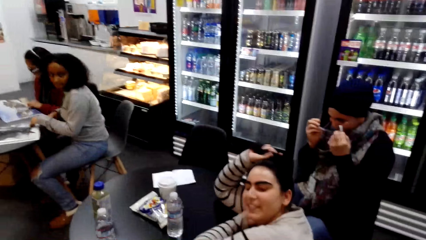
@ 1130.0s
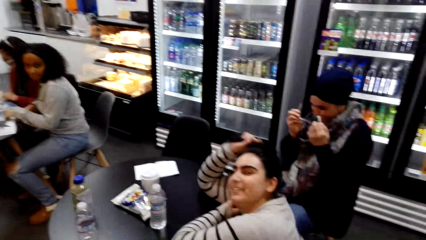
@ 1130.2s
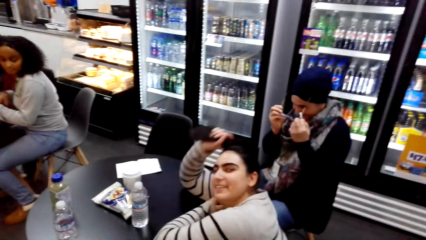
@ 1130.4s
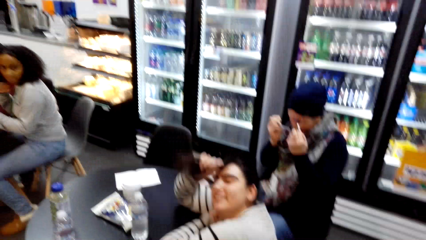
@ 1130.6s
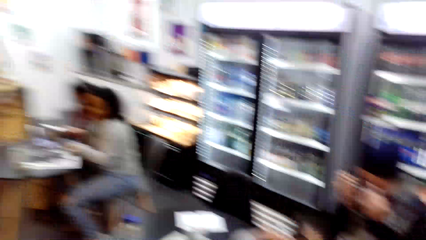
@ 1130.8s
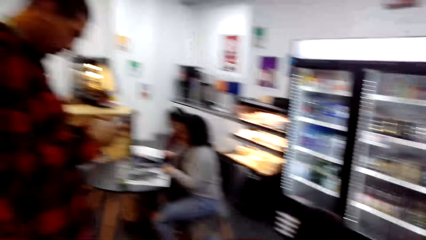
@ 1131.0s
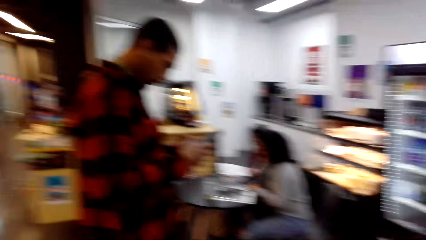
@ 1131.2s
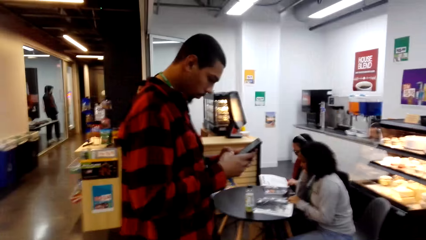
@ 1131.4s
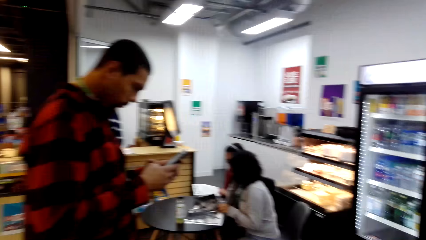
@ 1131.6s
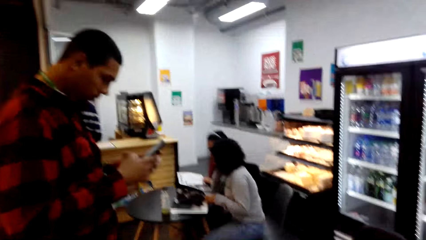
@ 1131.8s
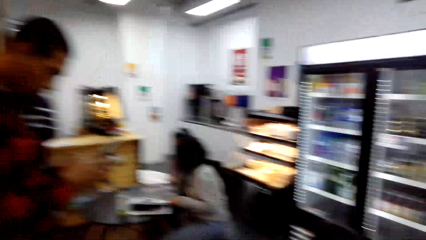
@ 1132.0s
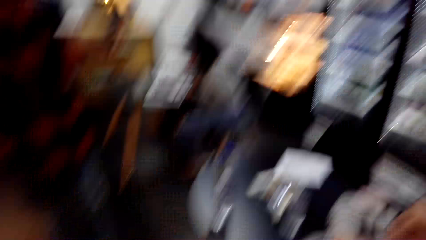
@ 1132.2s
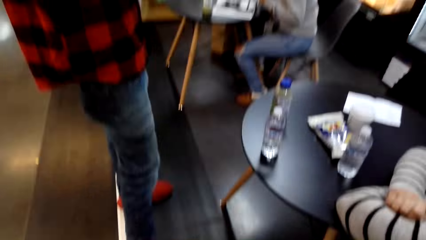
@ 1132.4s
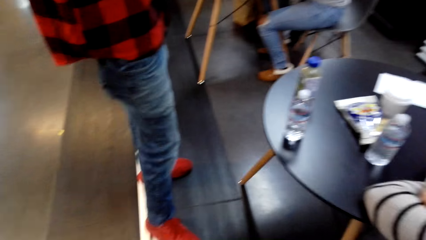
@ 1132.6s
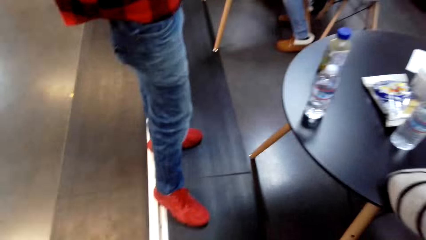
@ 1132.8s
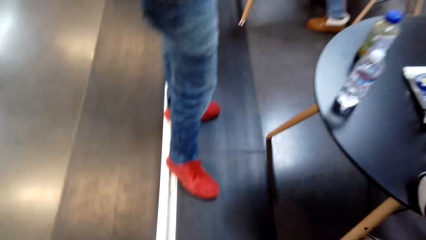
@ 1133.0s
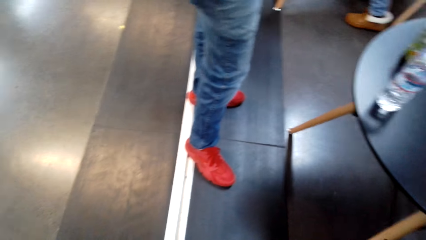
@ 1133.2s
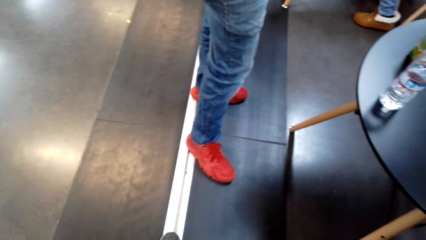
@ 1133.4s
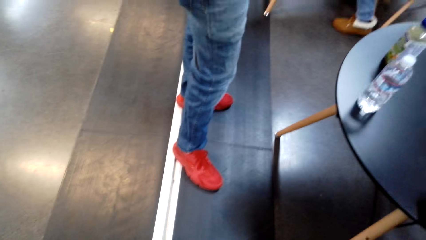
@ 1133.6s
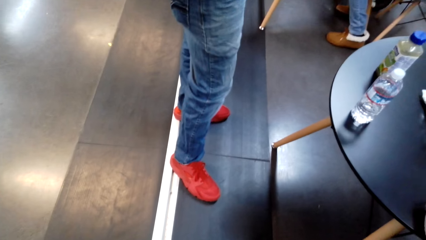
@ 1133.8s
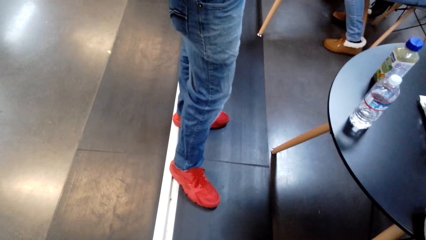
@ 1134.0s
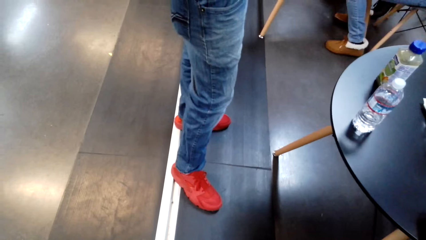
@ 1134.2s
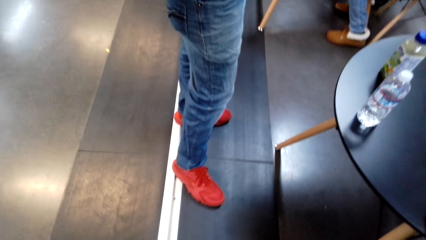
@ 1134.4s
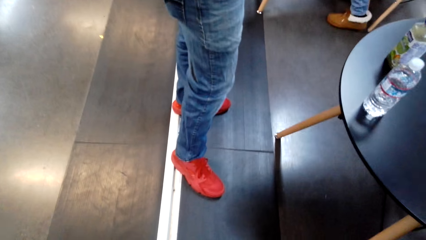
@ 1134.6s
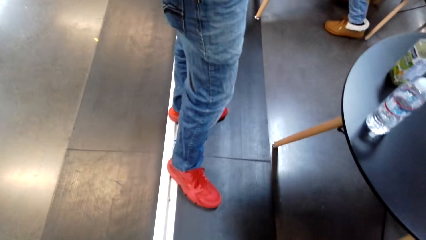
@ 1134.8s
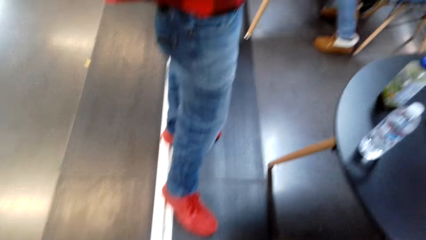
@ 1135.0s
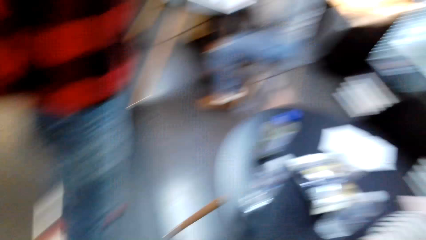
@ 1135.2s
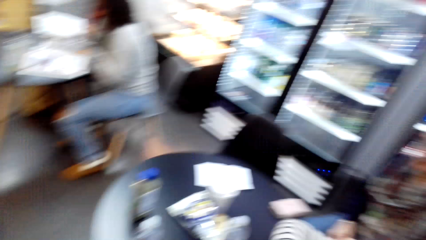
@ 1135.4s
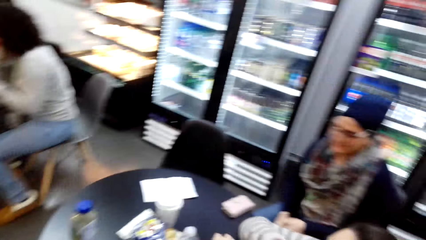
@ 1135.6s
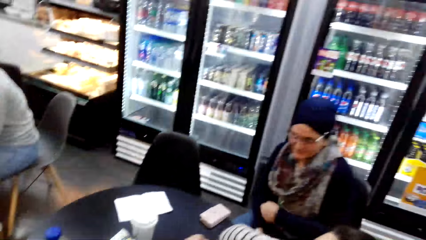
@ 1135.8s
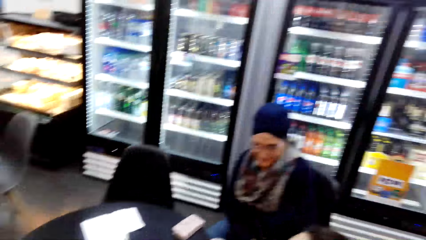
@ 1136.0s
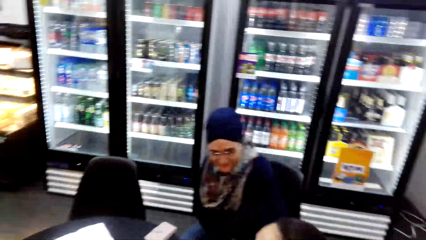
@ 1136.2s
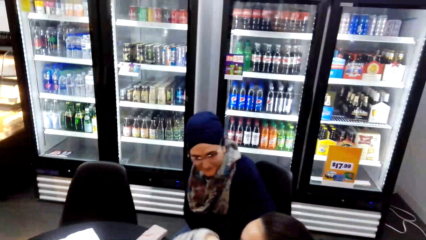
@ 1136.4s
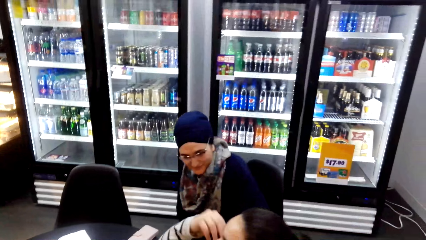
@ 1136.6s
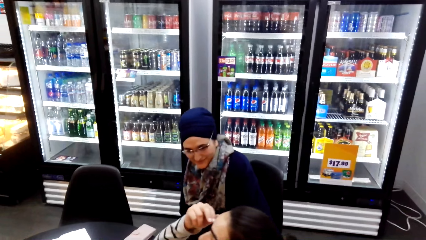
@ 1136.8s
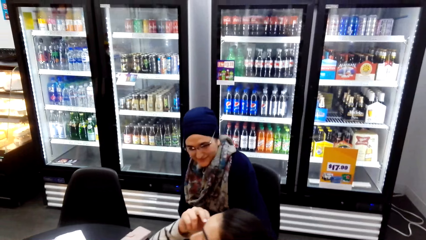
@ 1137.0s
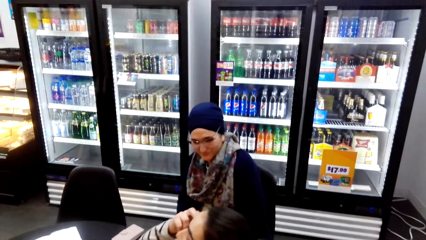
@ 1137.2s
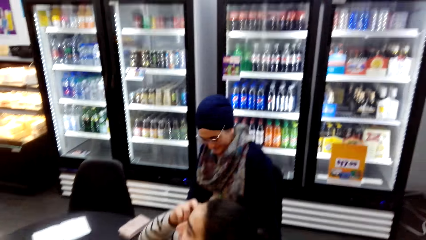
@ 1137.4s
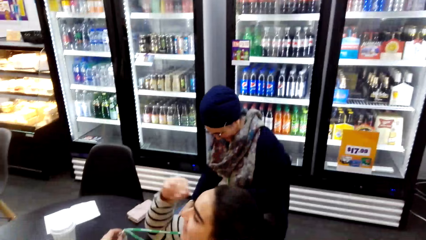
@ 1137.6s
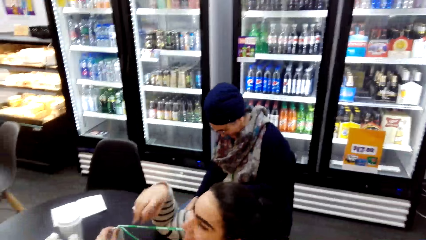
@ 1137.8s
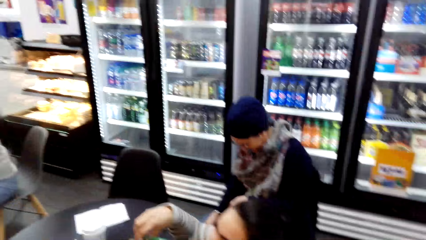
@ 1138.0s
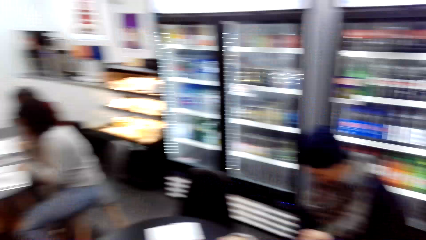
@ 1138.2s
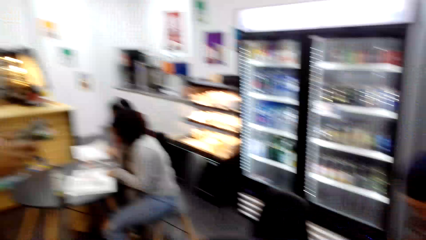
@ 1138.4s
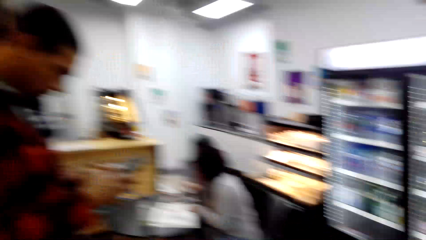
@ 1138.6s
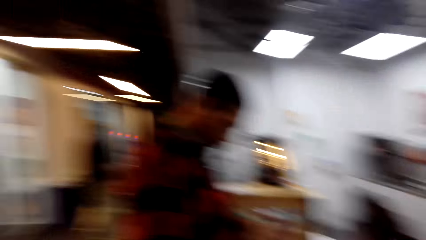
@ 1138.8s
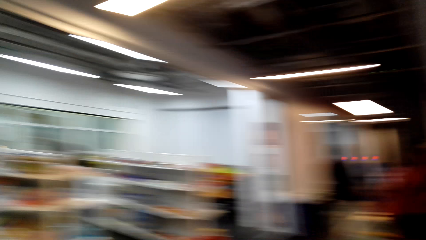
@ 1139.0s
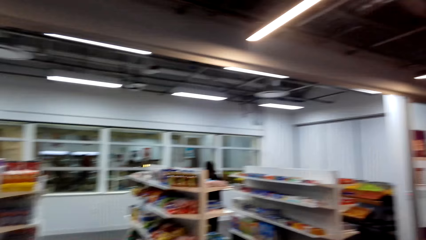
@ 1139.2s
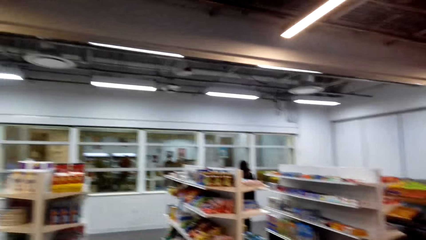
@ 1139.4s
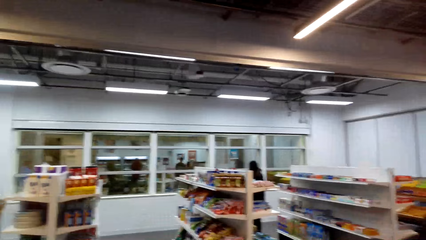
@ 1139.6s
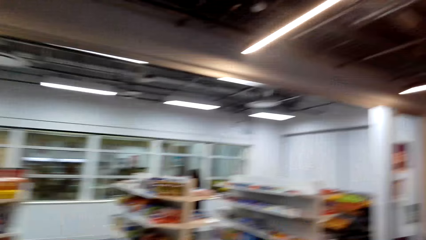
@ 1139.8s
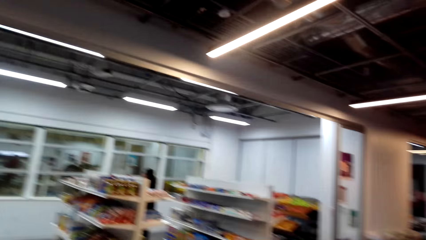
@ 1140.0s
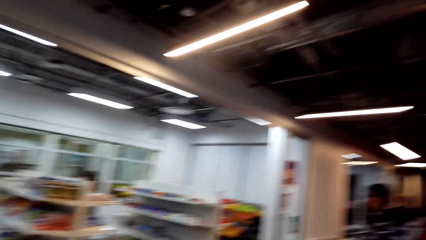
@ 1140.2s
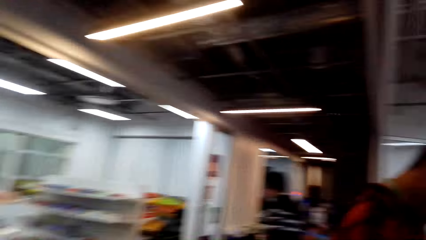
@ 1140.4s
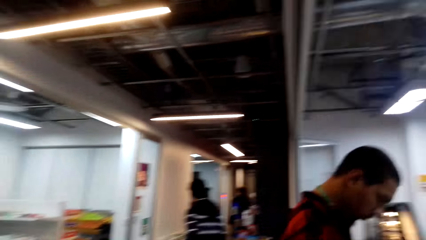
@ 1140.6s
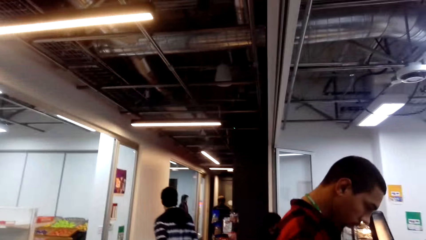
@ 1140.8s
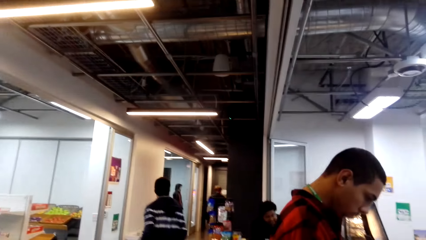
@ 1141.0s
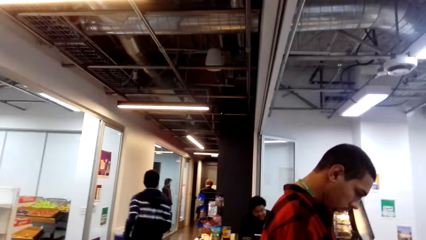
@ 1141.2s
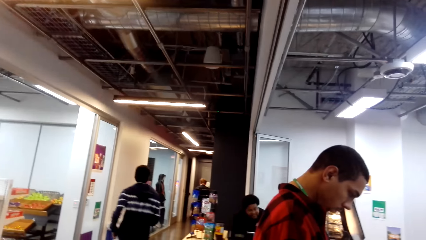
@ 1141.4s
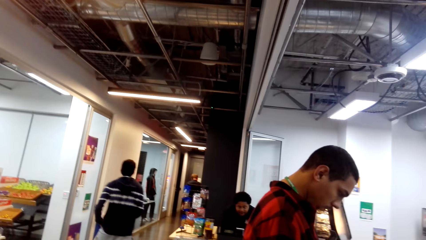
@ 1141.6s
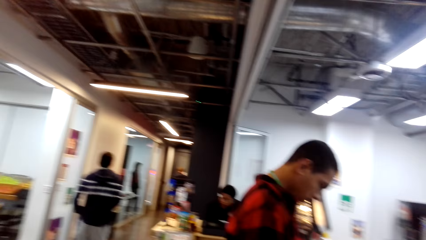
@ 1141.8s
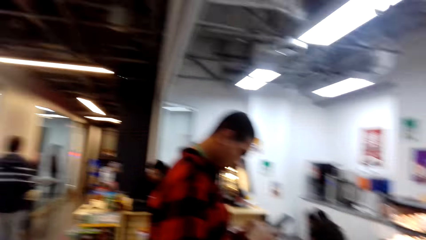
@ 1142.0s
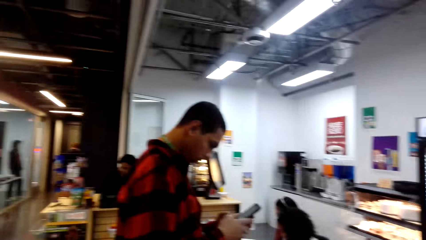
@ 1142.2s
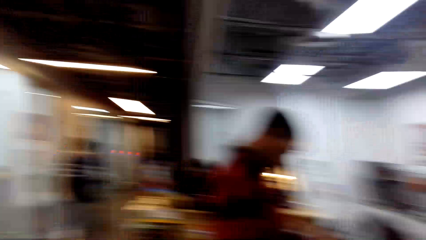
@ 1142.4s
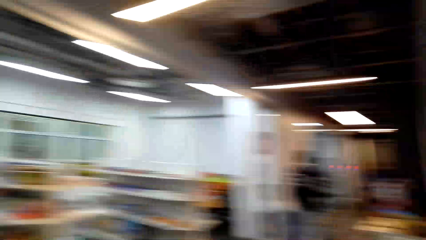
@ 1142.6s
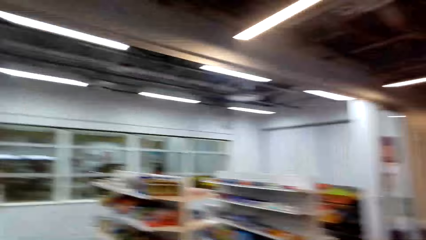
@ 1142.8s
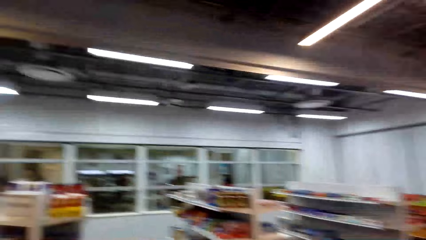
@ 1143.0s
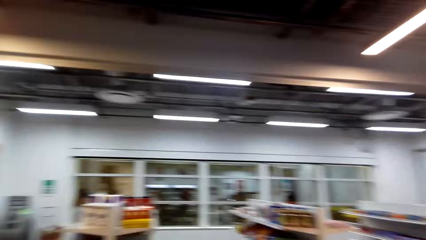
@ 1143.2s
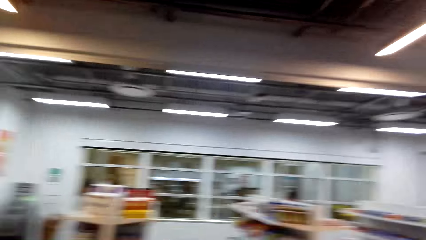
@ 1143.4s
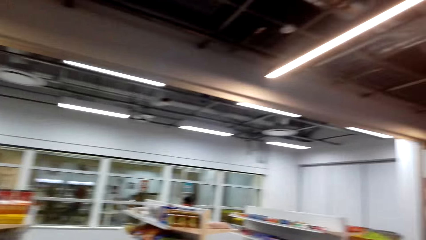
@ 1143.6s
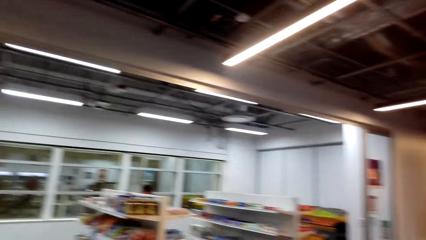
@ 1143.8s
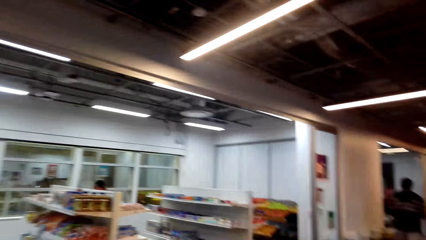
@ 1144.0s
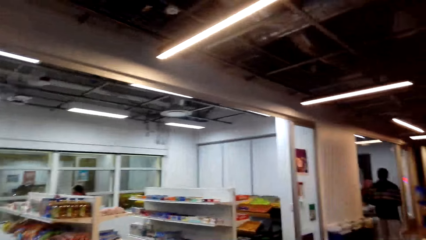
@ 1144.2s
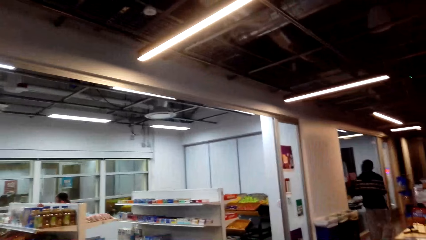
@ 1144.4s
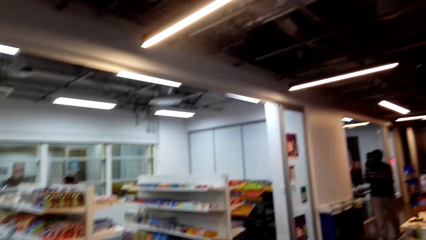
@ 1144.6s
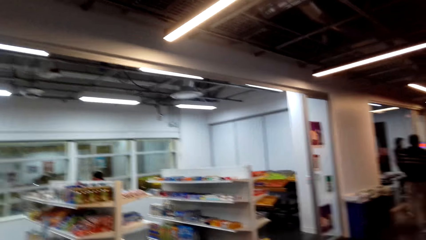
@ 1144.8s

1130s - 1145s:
The camera wearer looks around the store. They dialogue with a woman. The woman touches the tag. The camera wearer looks around the store.
